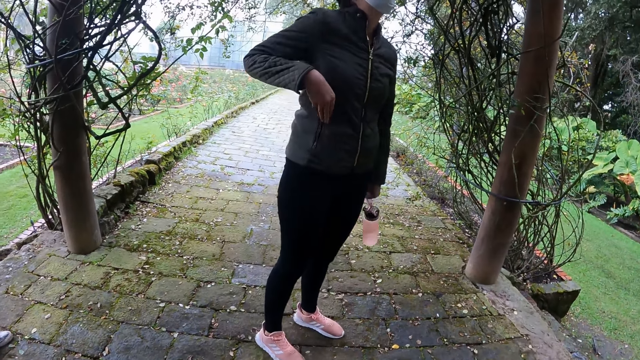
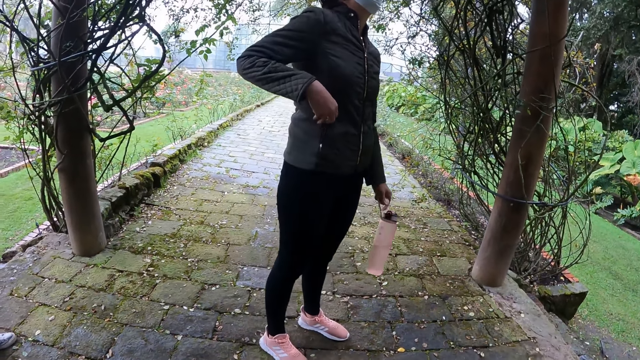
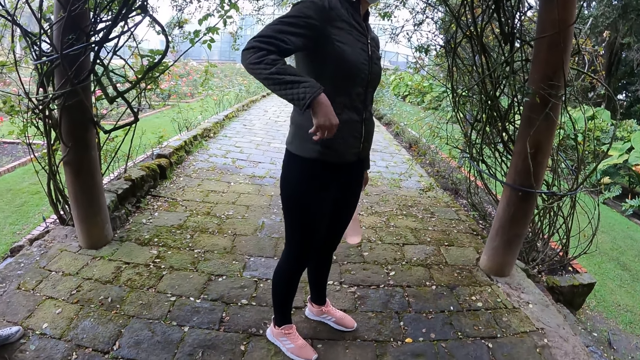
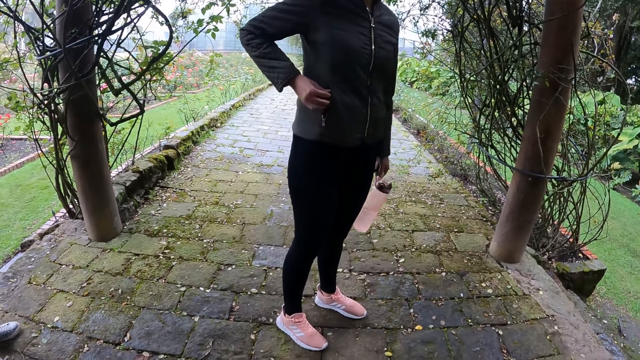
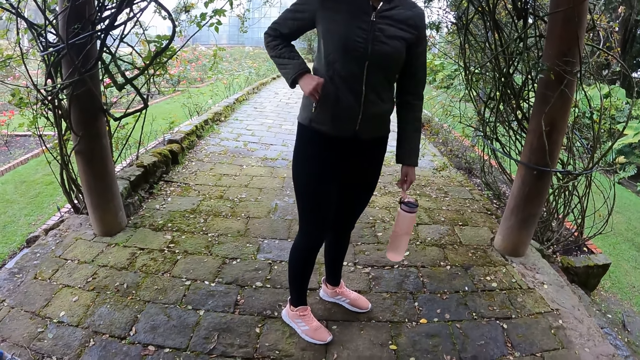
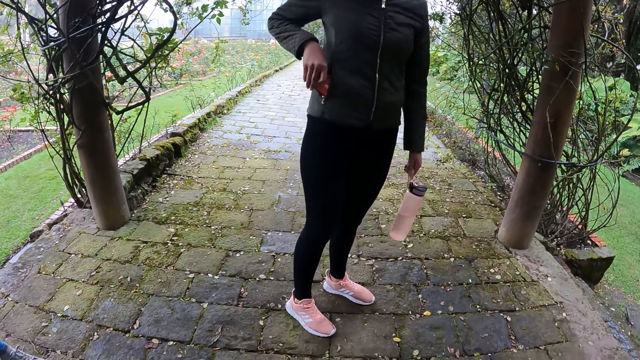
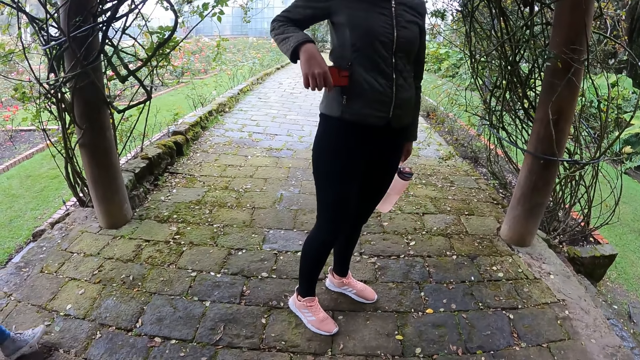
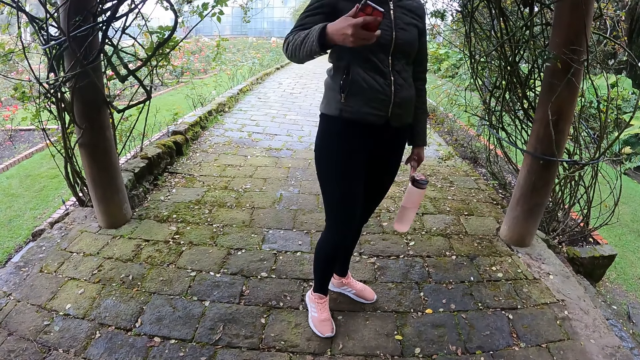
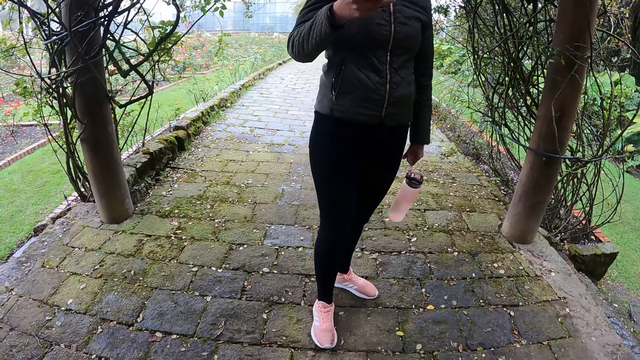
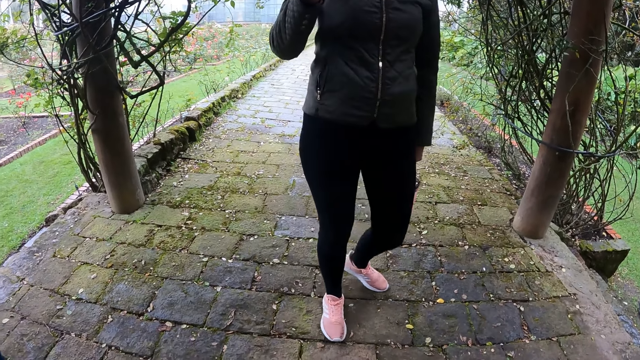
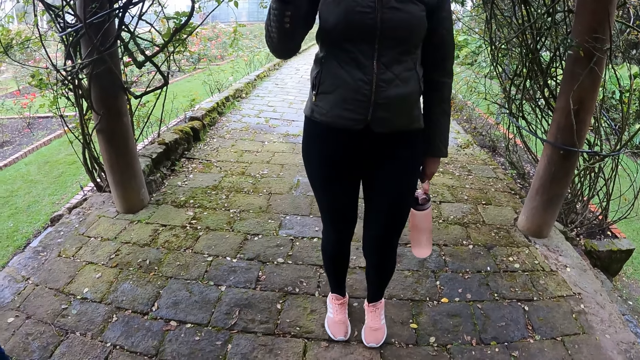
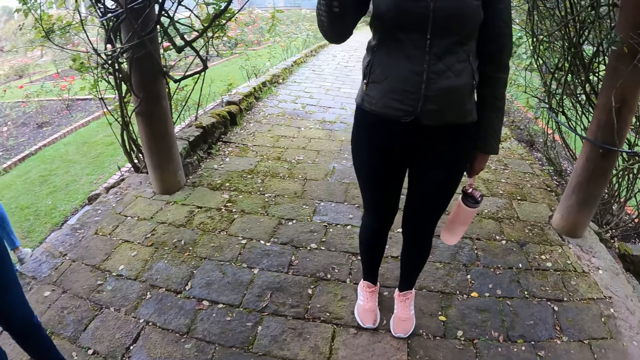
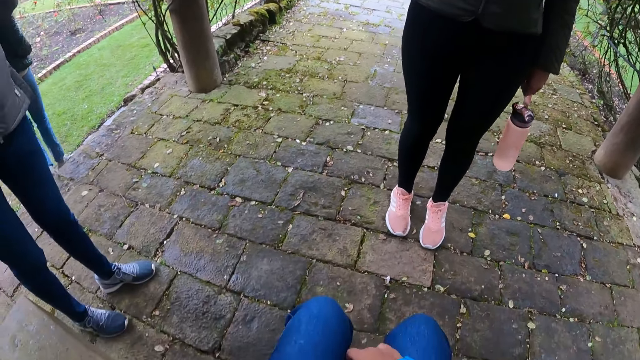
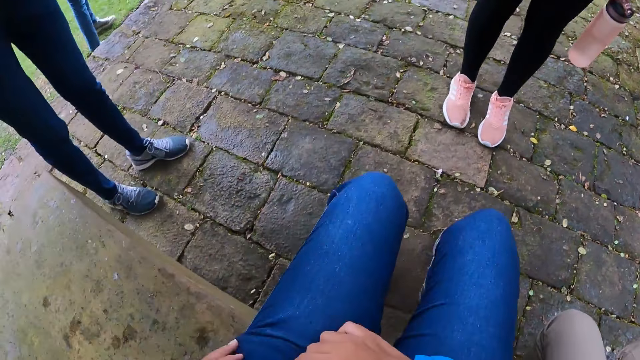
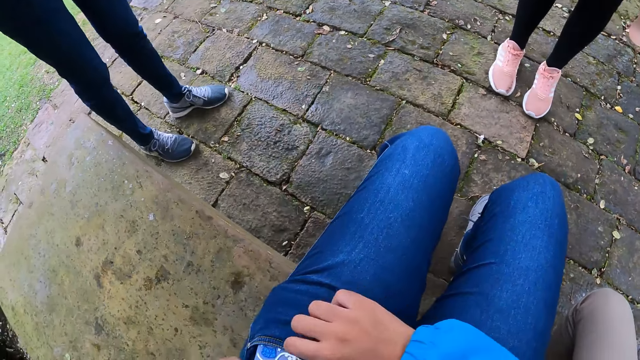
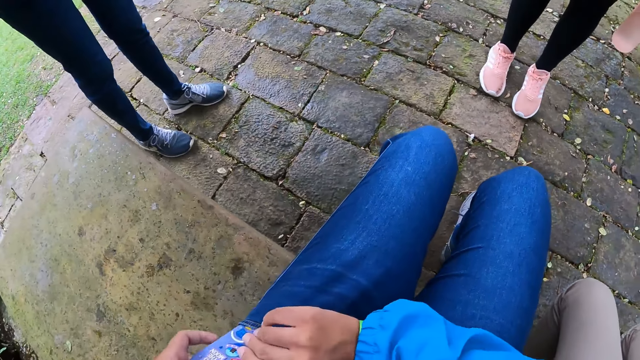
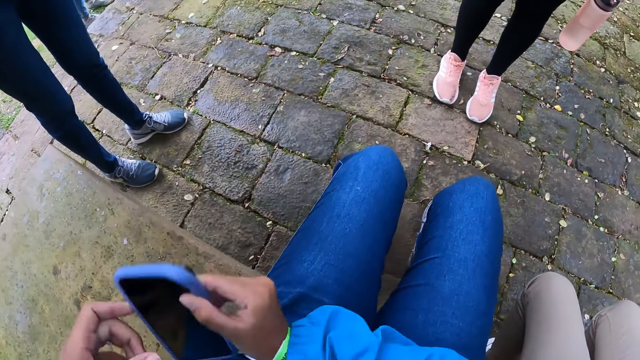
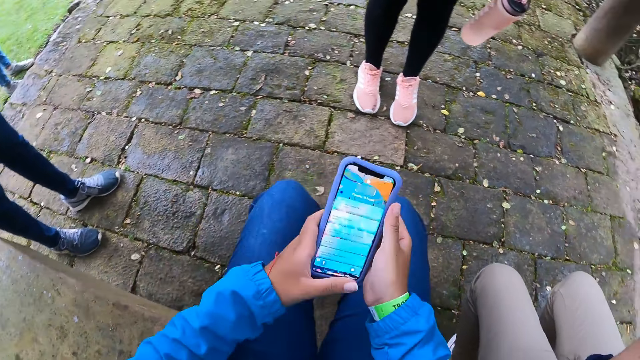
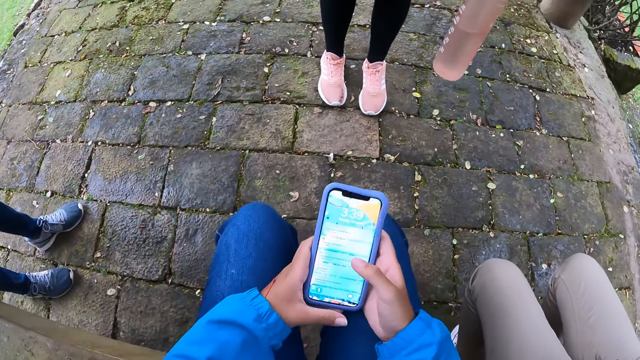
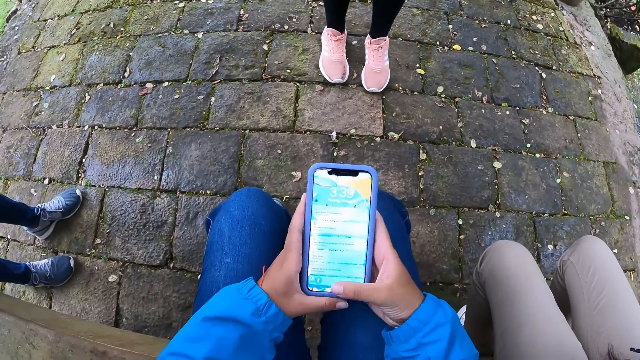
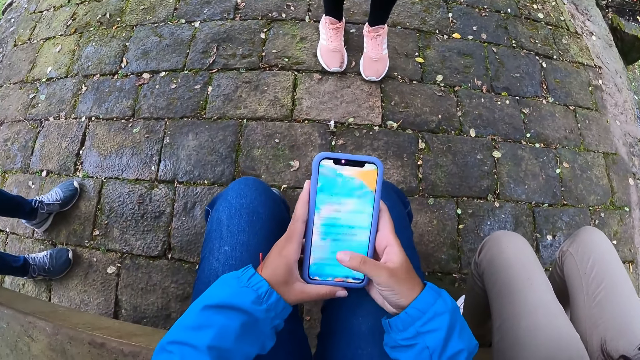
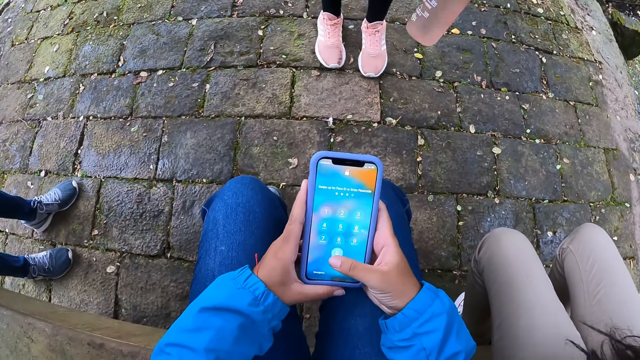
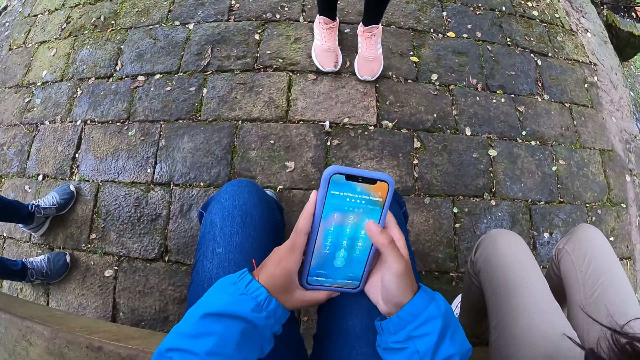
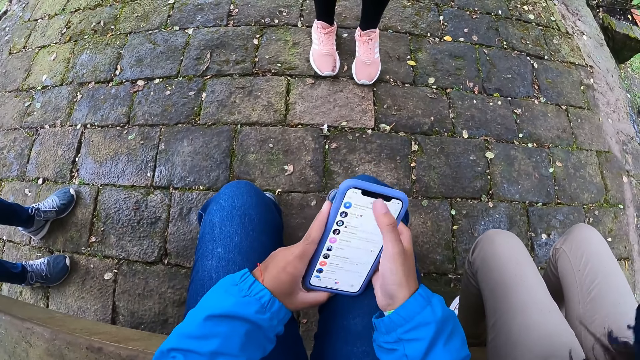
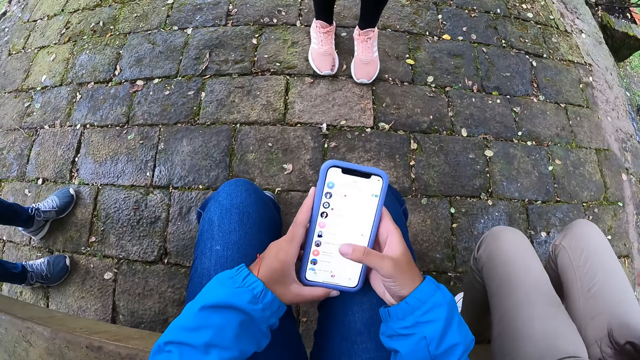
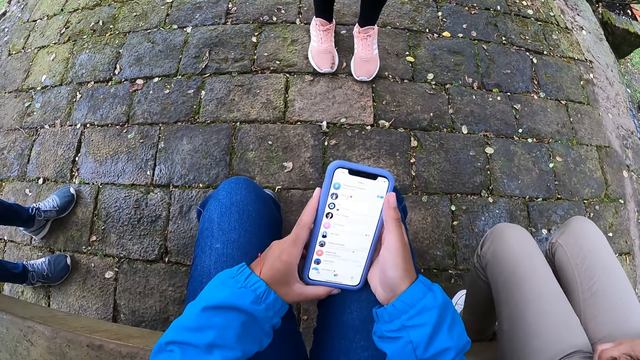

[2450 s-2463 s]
A girl unzips the right pocket of her jacket with her right hand. The girl holds the water bottle in her left hand. The girl takes out a phone from the right pocket of her jacket with her right hand. The girl holds the phone with her right hand. Another girl walks to a lawn. A woman stands on the sidewalk. The camera wearer takes out a phone from her left trouser pocket with both hands. She operates the phone with both hands.

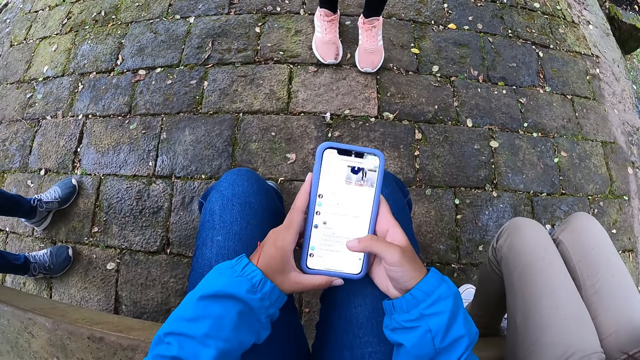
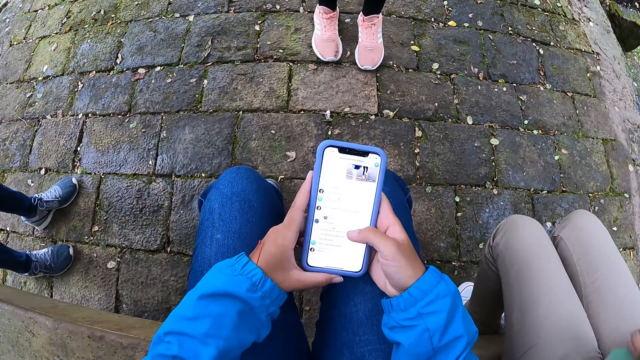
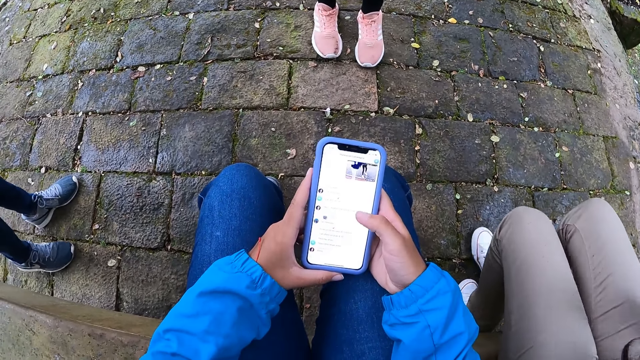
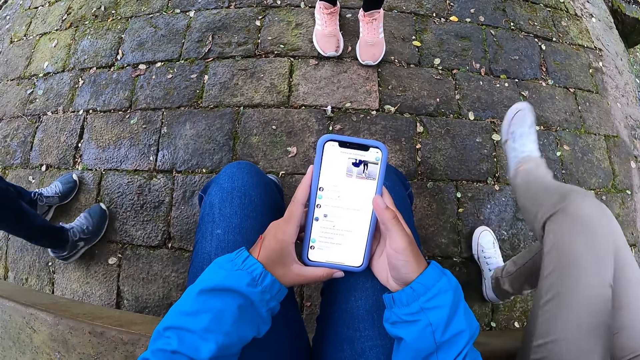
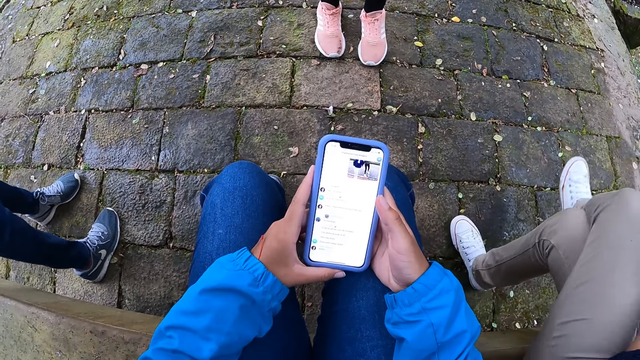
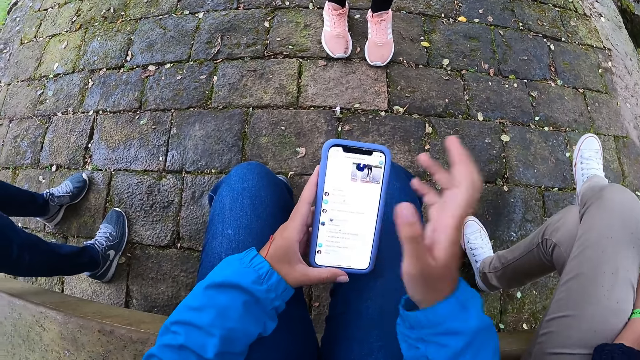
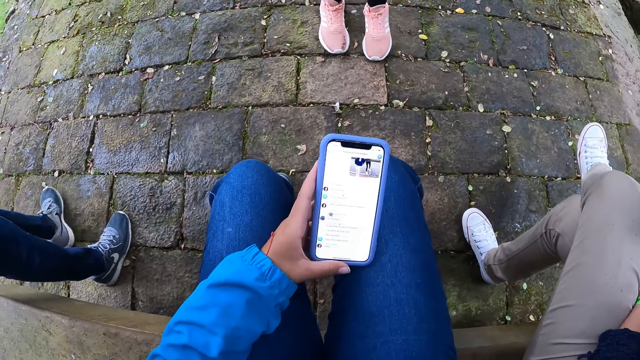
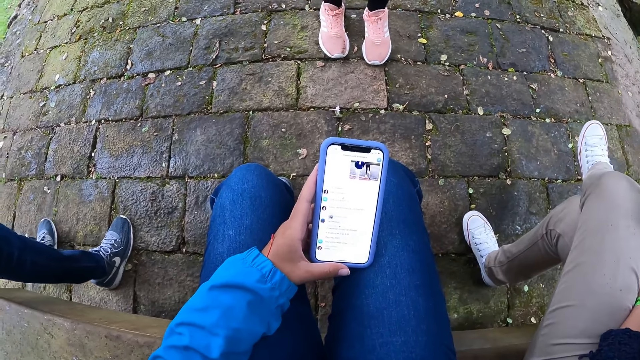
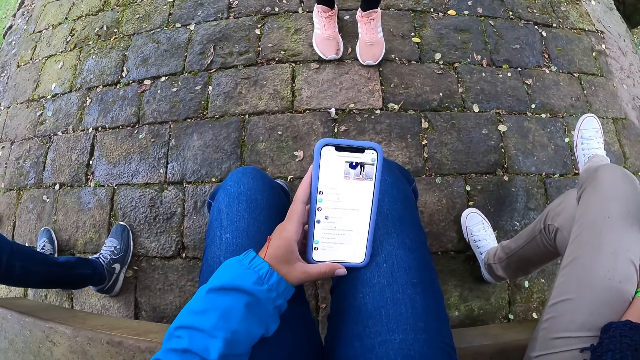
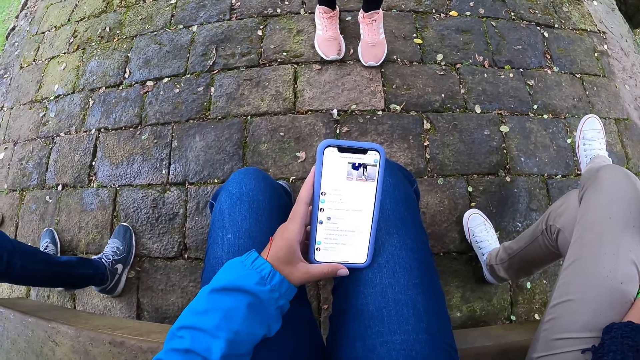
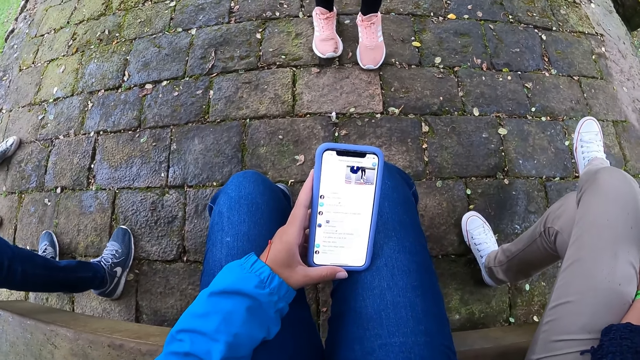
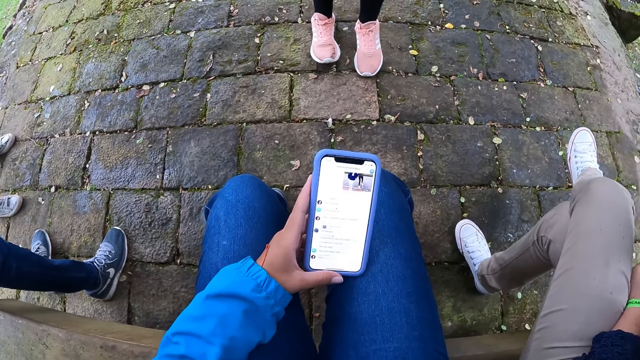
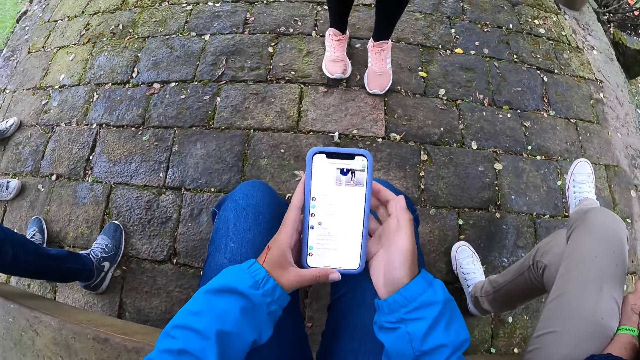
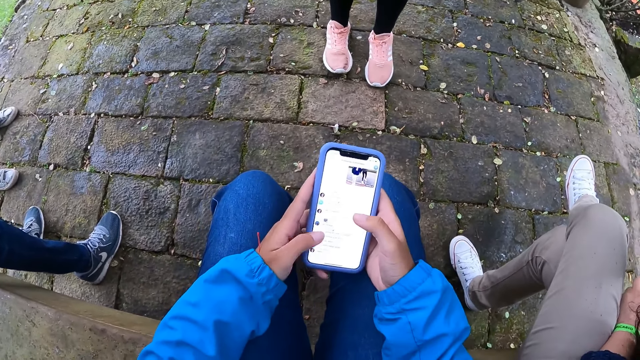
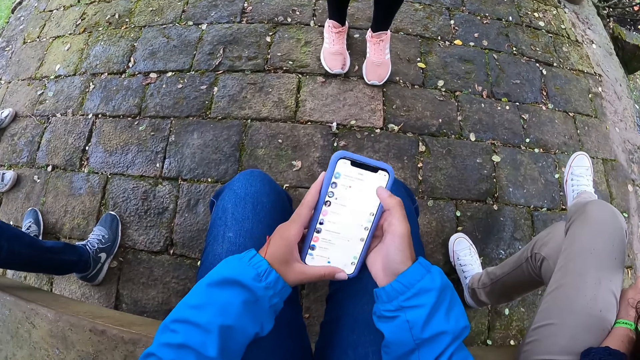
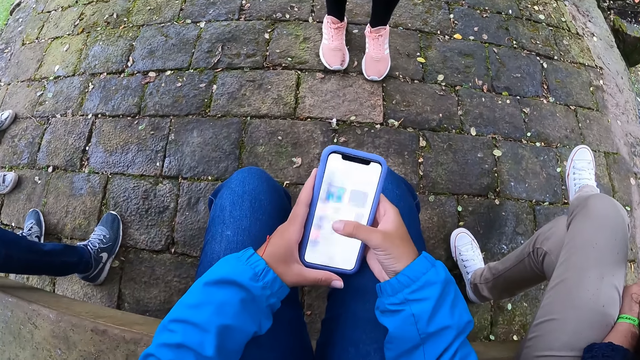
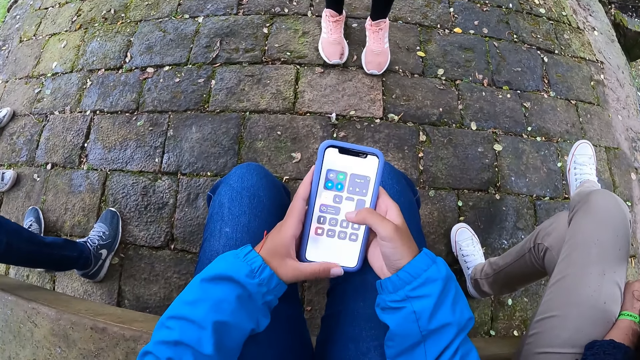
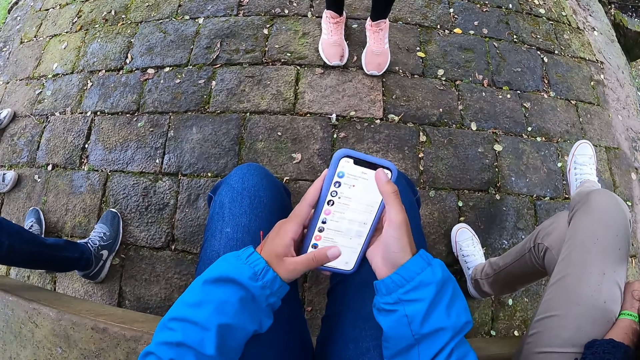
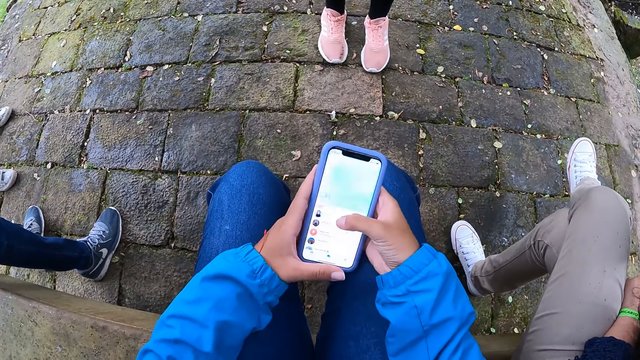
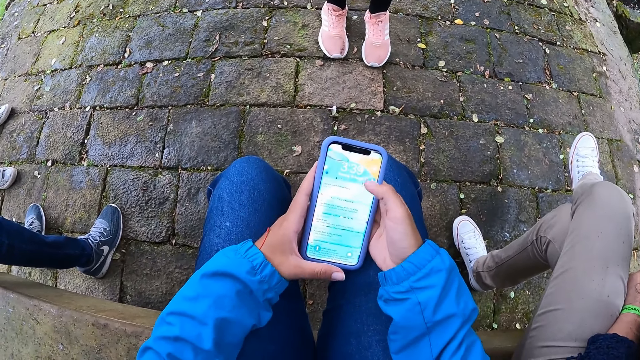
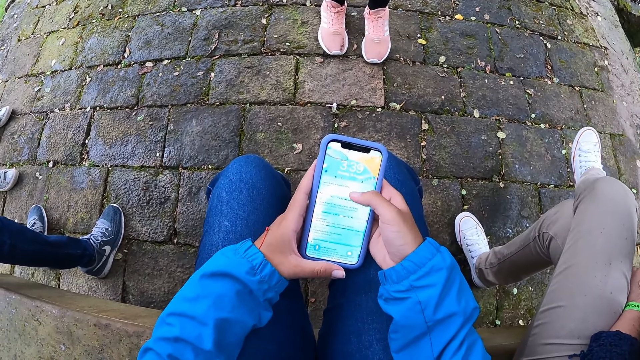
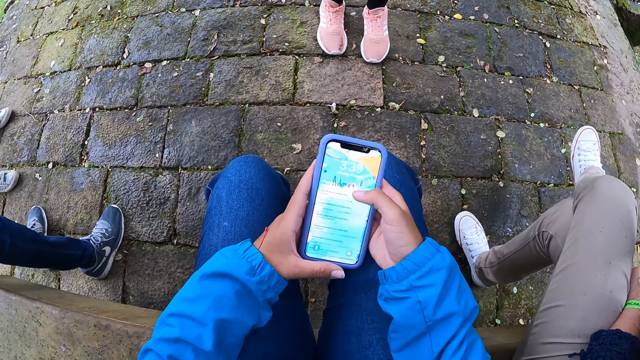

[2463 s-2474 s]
A woman crosses her left leg over her right leg. The camera wearer holds the phone in her left hand. She touches her face with her right hand. Another woman walks on the pavement. The camera wearer operates the phone with both hands.
